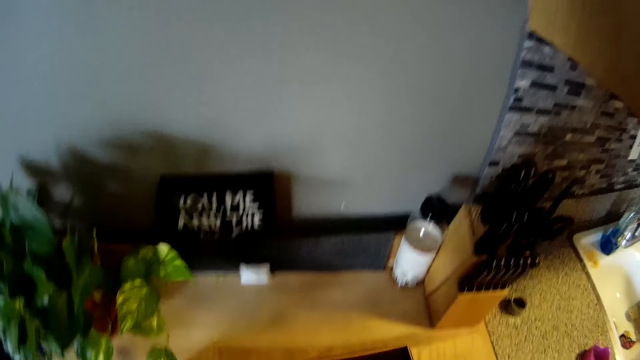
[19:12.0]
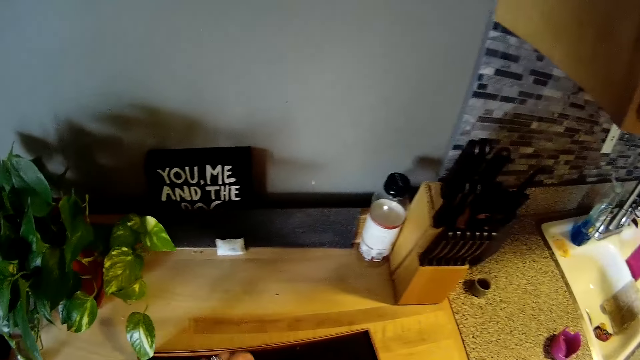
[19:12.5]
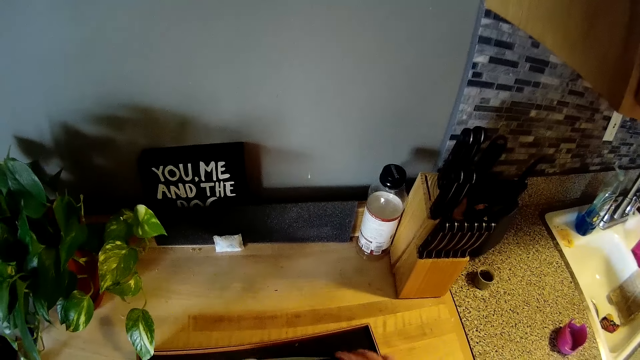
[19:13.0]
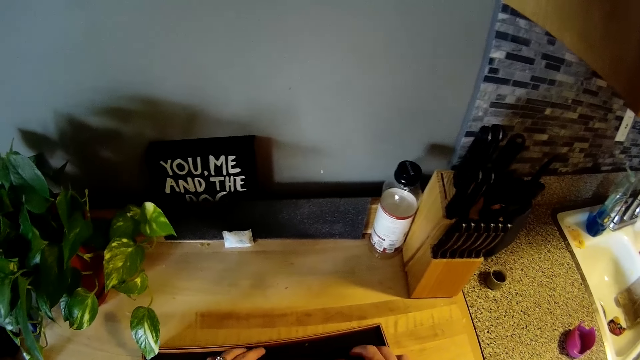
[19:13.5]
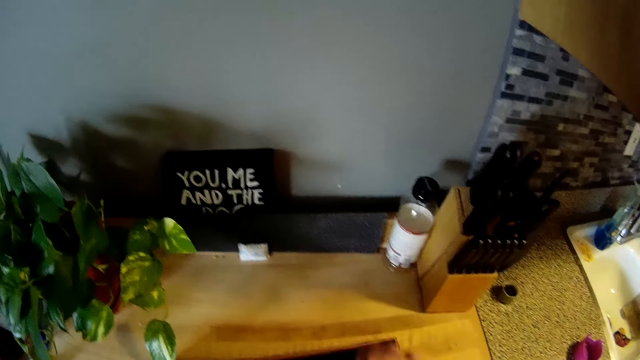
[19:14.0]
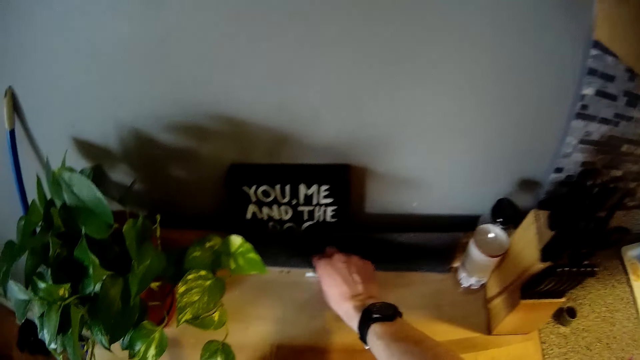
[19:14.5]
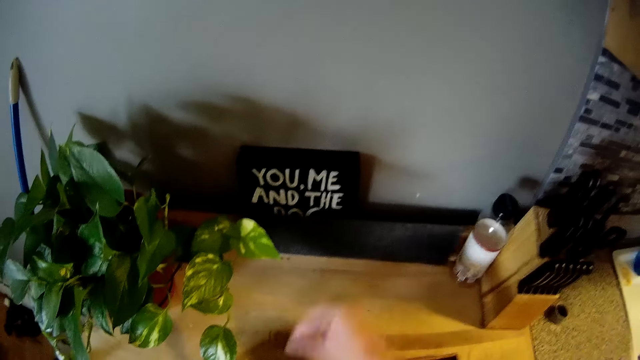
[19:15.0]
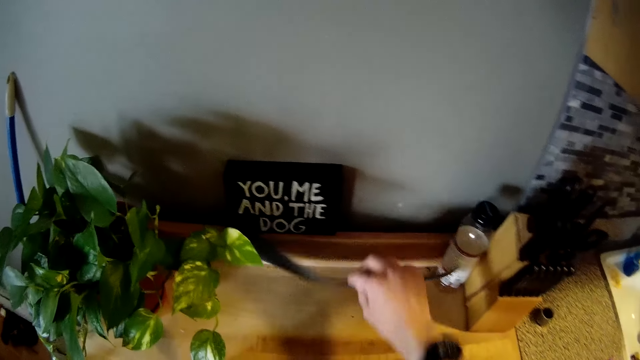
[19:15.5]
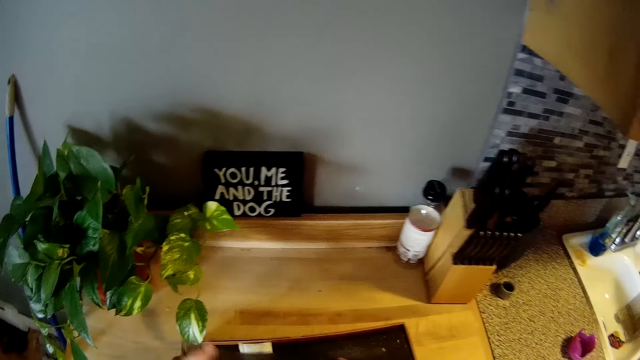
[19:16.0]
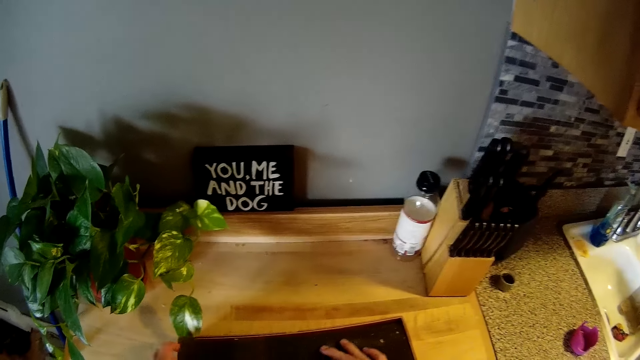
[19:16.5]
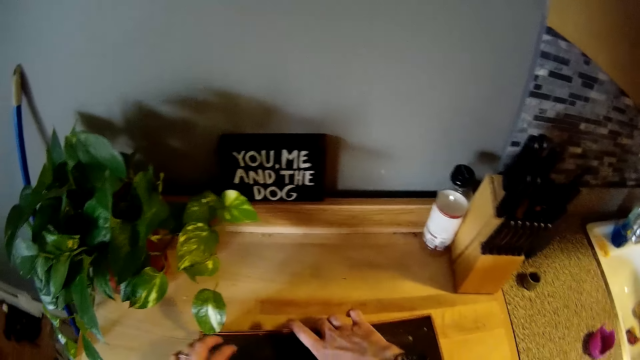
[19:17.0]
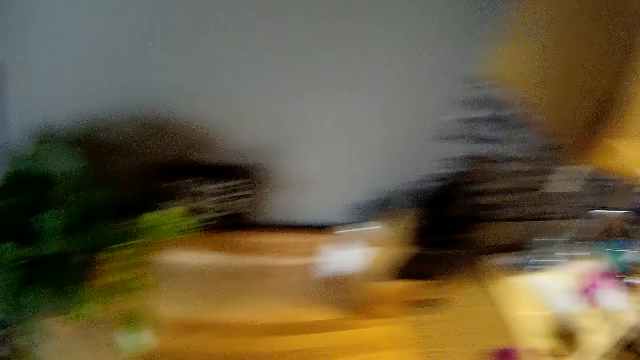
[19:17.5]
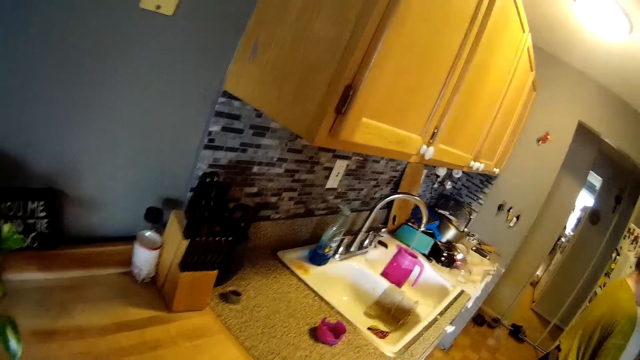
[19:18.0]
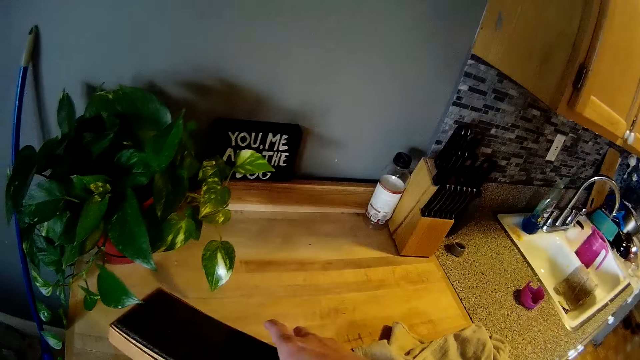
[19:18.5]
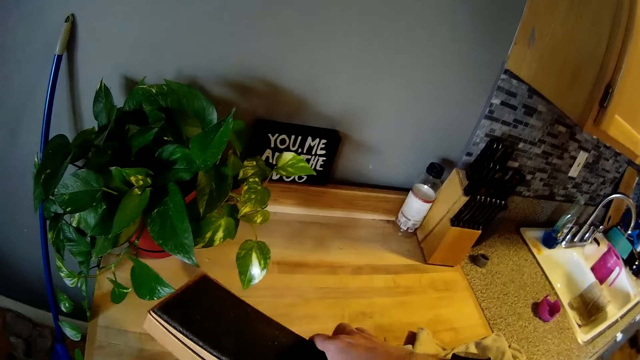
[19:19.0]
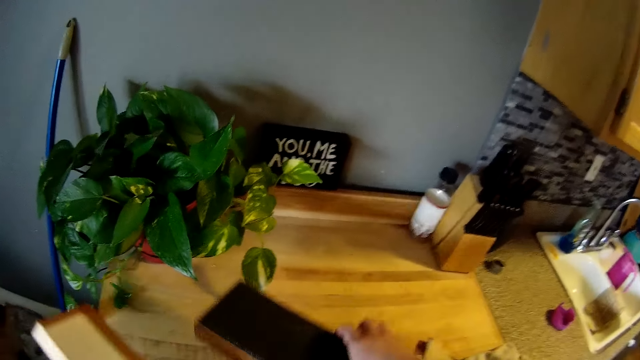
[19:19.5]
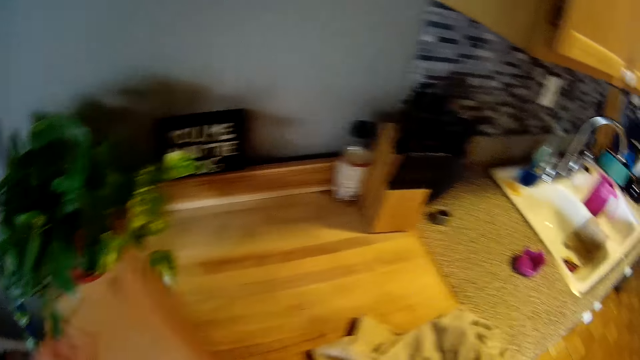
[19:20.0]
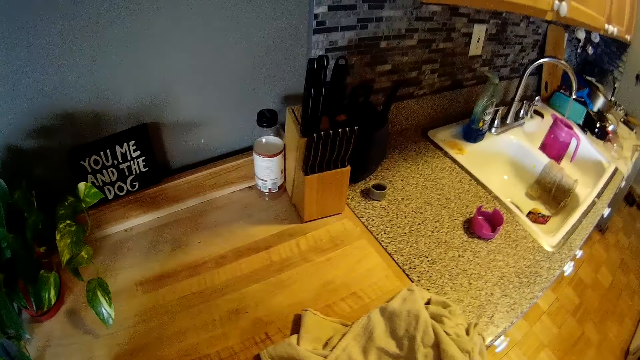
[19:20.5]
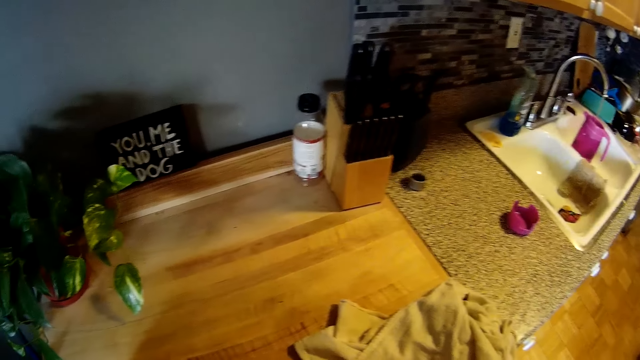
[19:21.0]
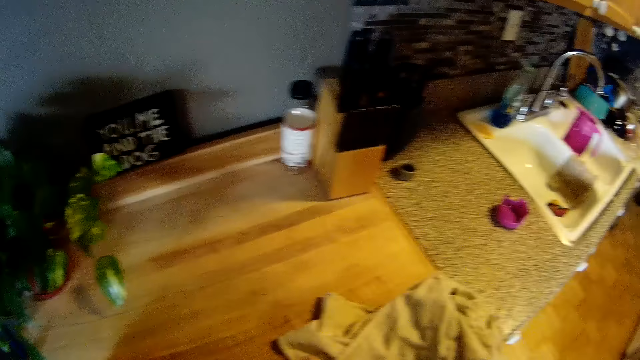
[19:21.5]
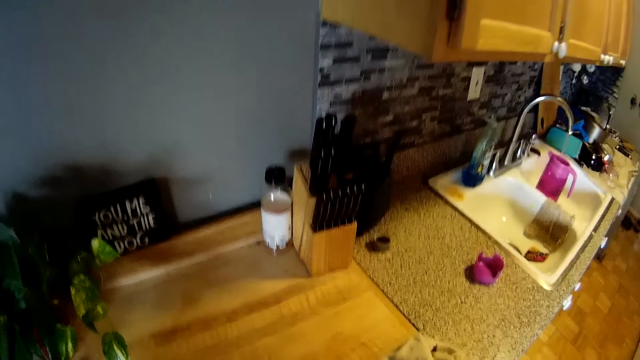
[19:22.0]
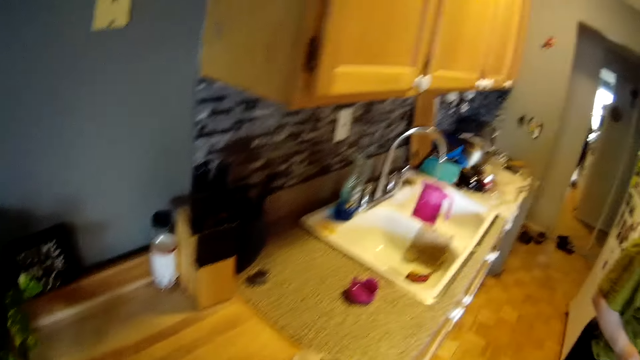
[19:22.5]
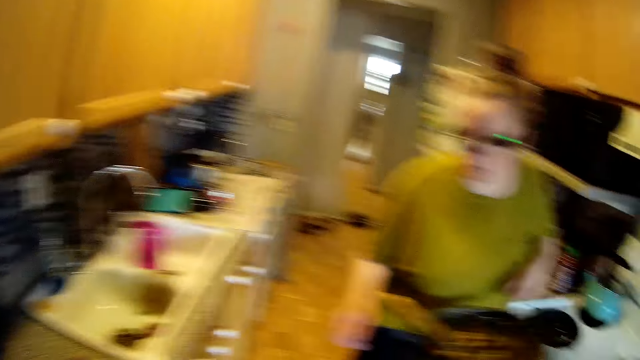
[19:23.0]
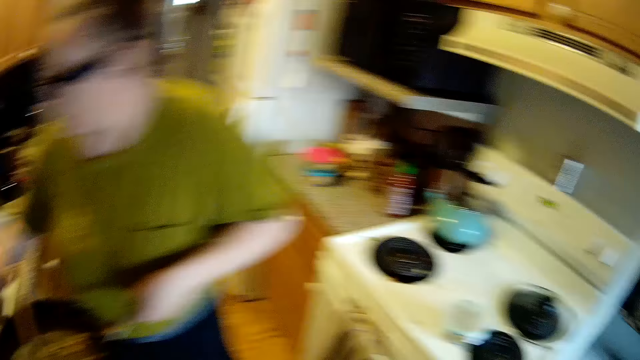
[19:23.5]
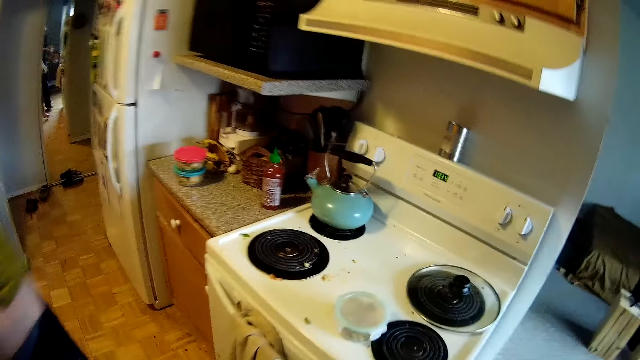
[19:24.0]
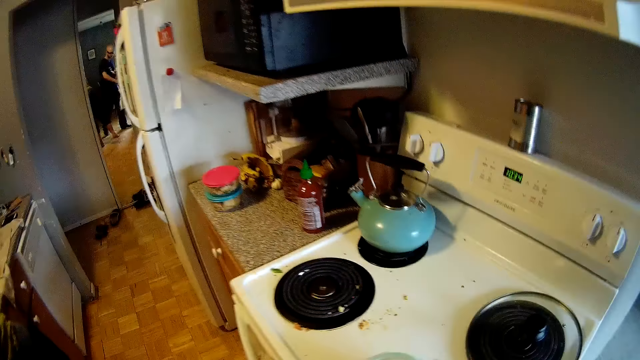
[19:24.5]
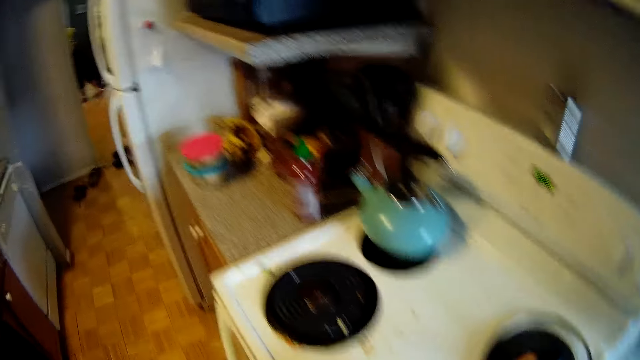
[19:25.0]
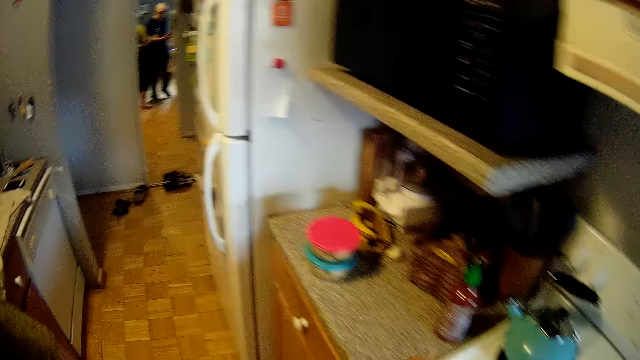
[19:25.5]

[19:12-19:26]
The camera wearer adjusts the knife box with both hands. He pulls a box with his left hand. He searches inside the box. He takes a pack of camphor from the cabinet with his right hand. He stretches his right hand. He puts the pack of camphor inside the knife box with his right hand. He stretches his right hand. He takes a knife box cover from the cabinet with his right hand. He puts something in the box. He searches inside the box. He covers the knife box with the box cover with both hands. He picks a box from the table. He walks towards the sink. He holds the box. A woman interacts with the camera wearer. He puts the box on the table. He stands near the table and stares on top of the table. He walks towards the sink. The woman moves with the fry pan in her left hand. The camera wearer interacts with the woman. The woman moves to the sink. The camera wearer looks at the cooker.

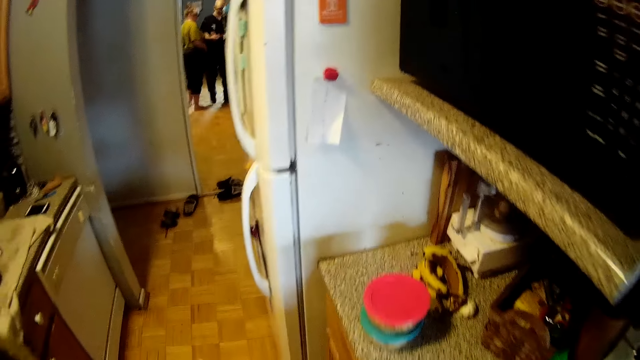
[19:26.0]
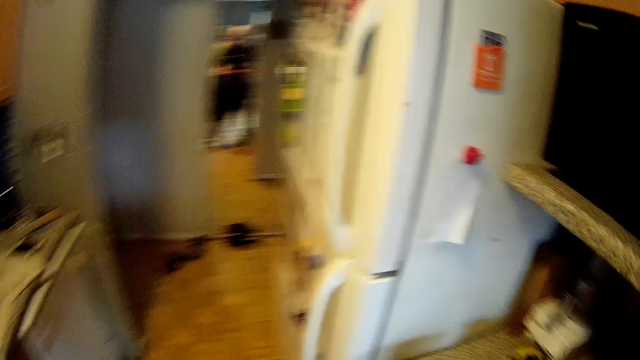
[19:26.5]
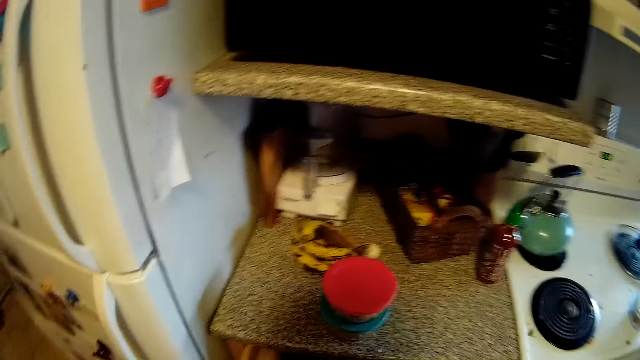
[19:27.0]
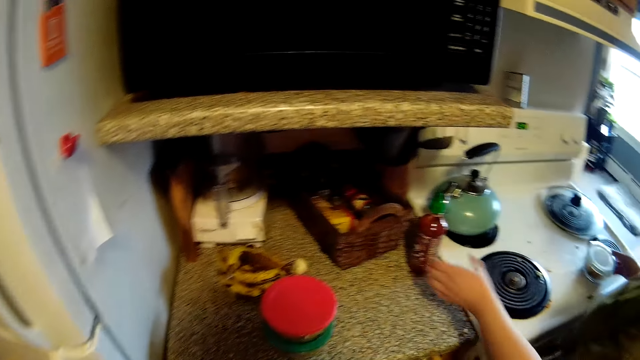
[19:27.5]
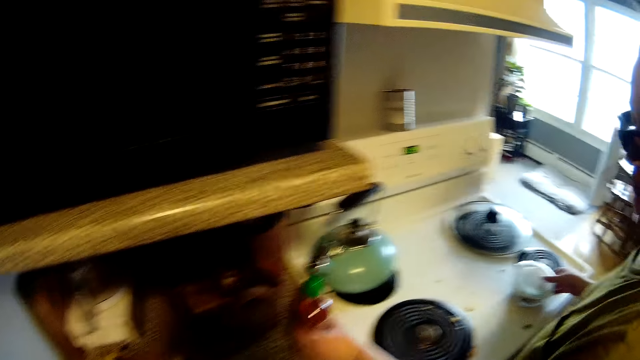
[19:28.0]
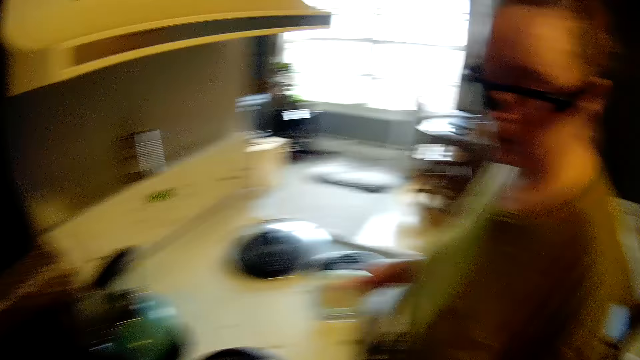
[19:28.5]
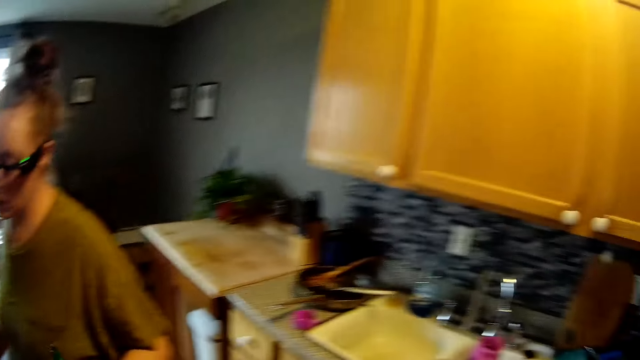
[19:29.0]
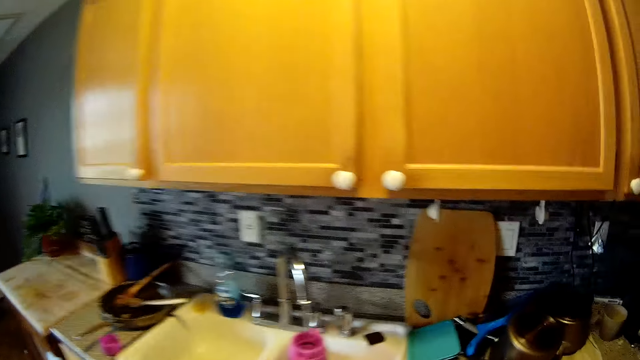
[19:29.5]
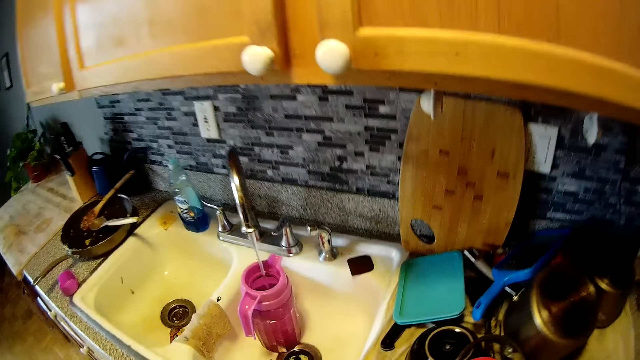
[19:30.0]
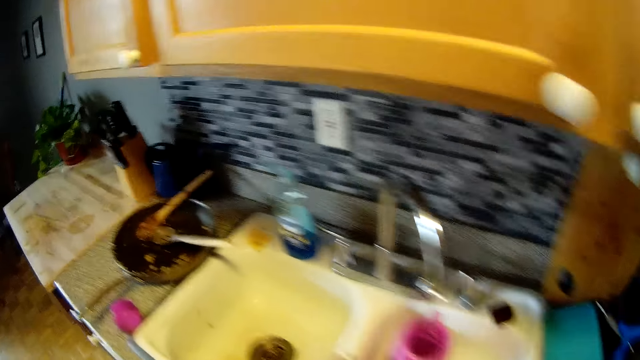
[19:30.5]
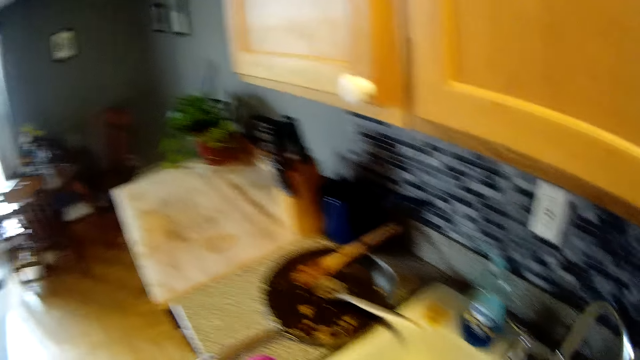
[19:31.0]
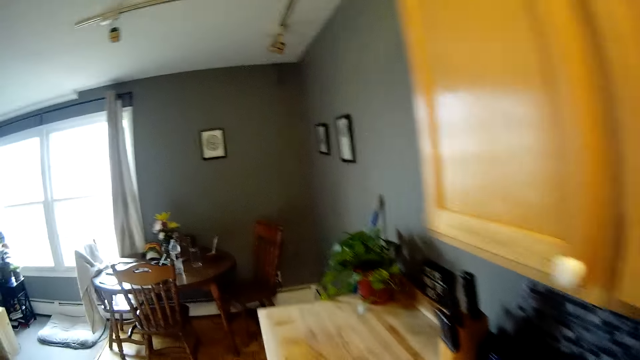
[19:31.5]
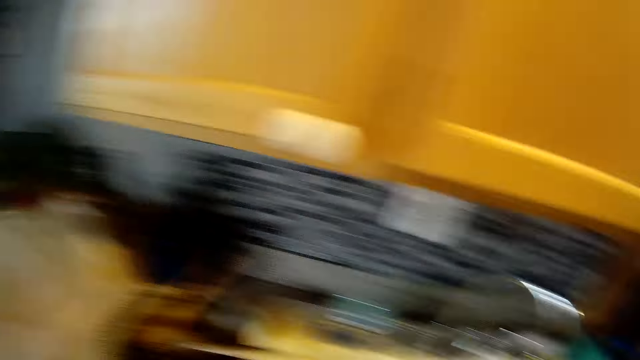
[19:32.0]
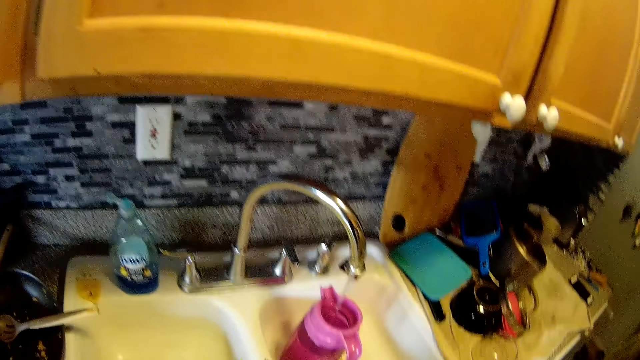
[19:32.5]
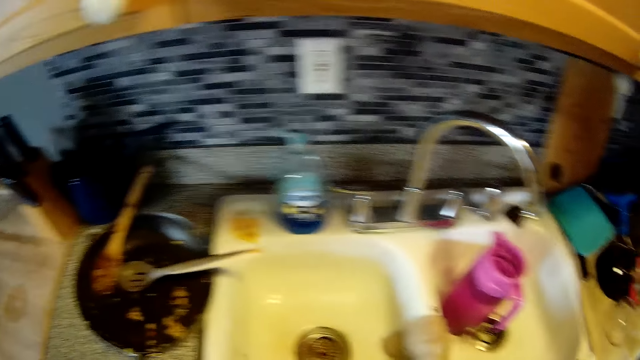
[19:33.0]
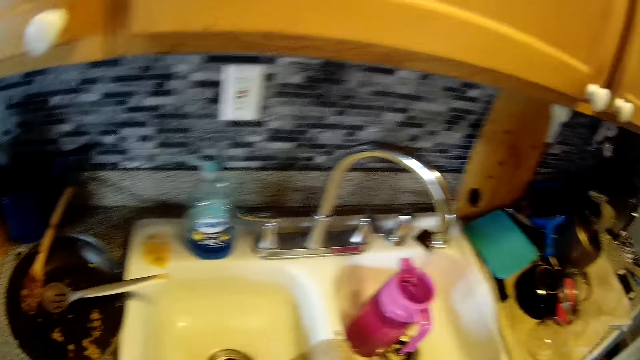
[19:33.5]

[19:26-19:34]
The camera wearer walks towards the fridge. They look at the counter top and look around in the kitchen. The woman takes a bottle of sauce from the cabinet with her left hand. The camera wearer looks around the kitchen. They look at the water. They move towards the counter. They look around the kitchen.
